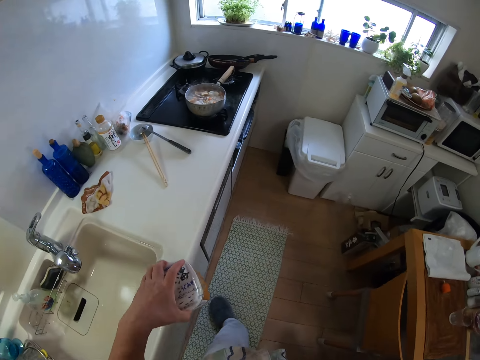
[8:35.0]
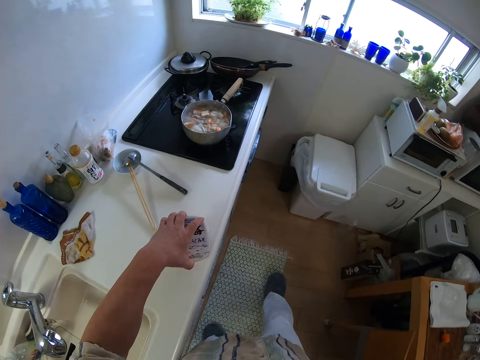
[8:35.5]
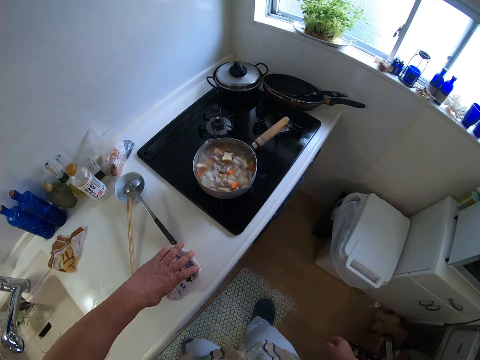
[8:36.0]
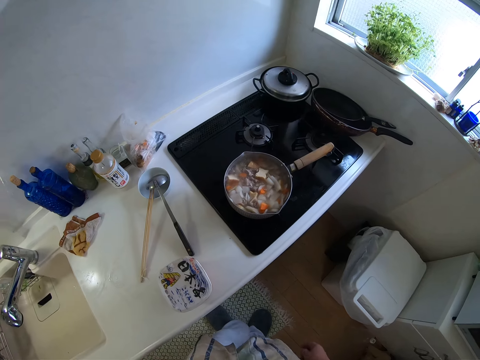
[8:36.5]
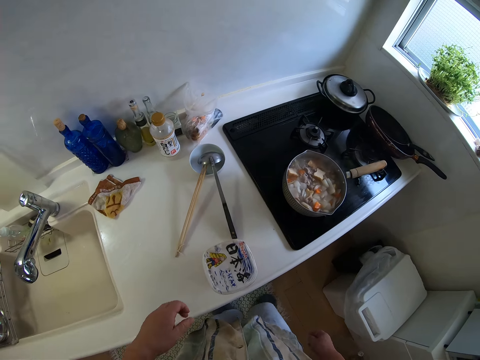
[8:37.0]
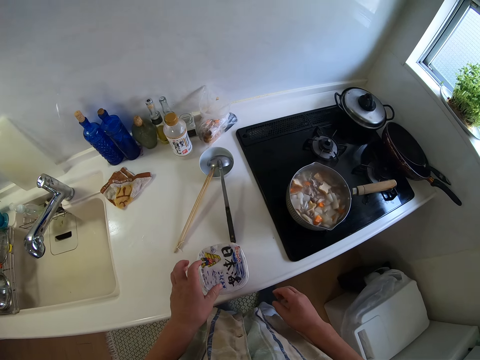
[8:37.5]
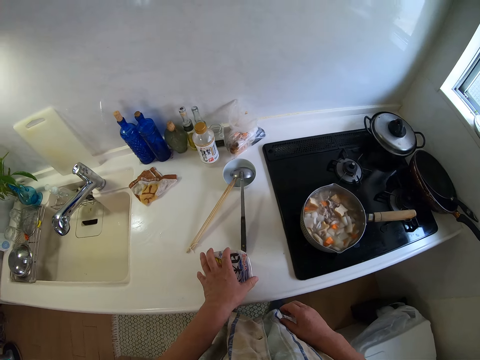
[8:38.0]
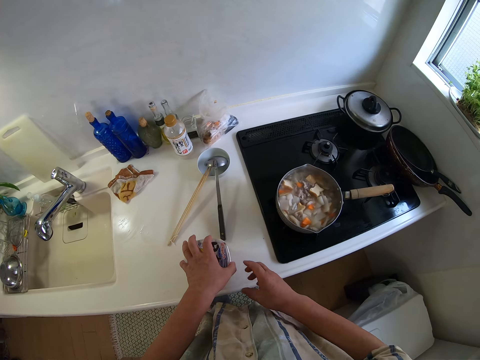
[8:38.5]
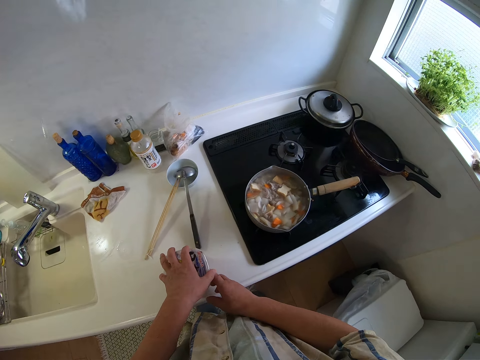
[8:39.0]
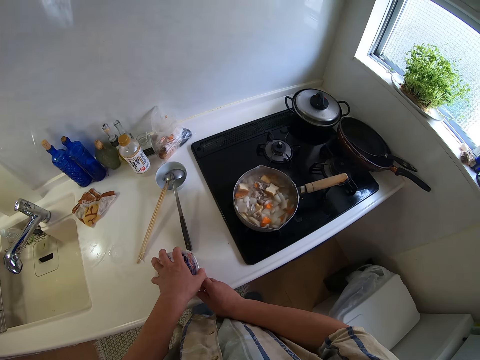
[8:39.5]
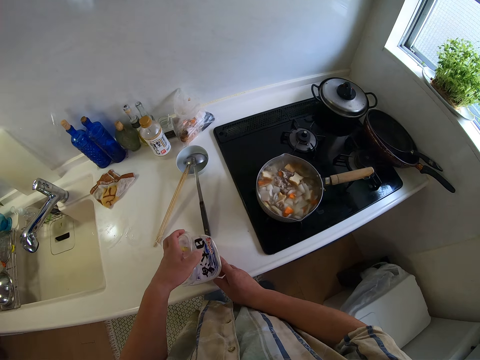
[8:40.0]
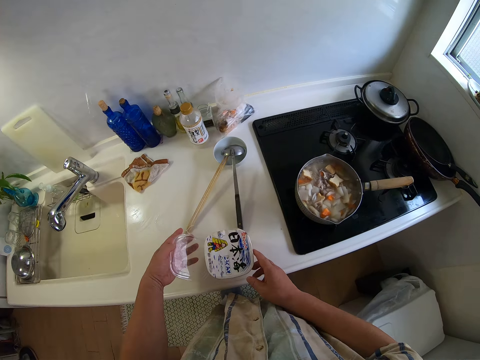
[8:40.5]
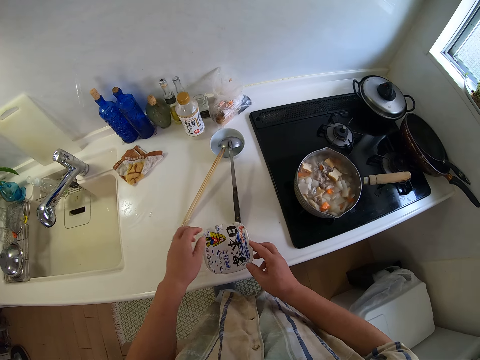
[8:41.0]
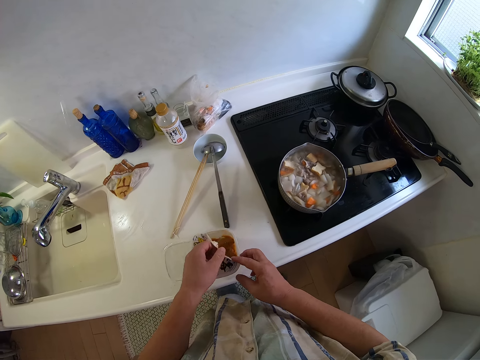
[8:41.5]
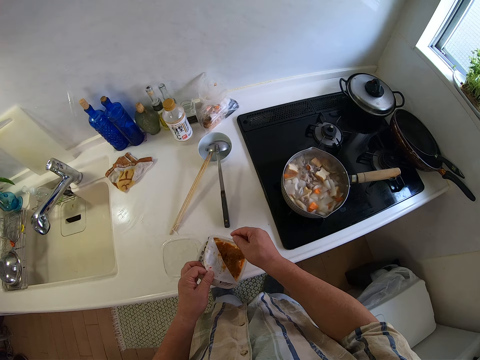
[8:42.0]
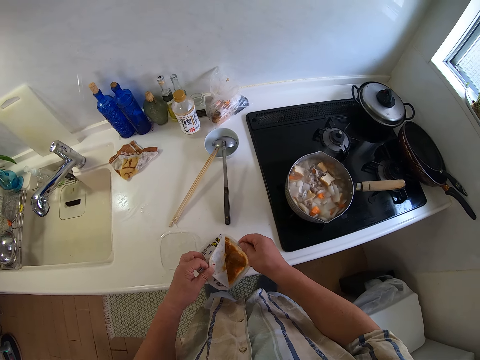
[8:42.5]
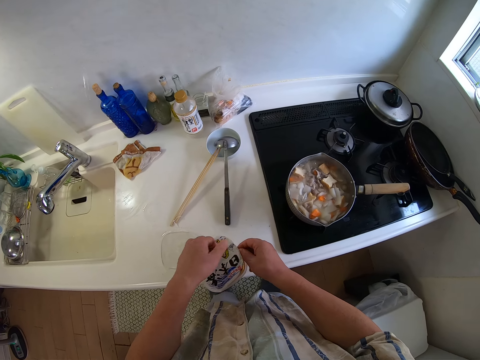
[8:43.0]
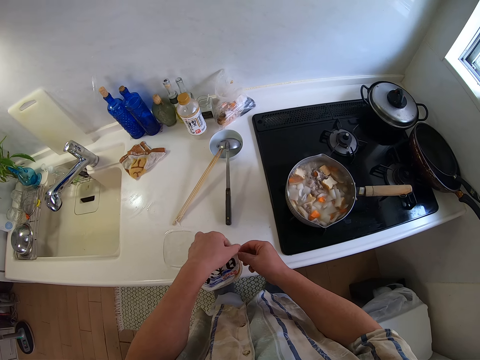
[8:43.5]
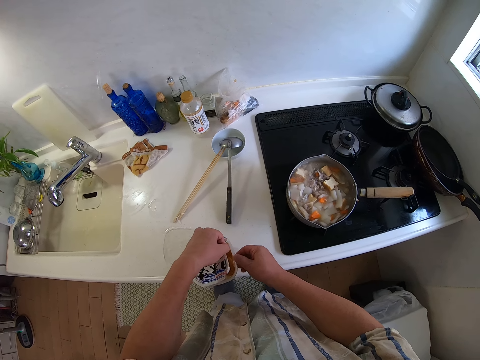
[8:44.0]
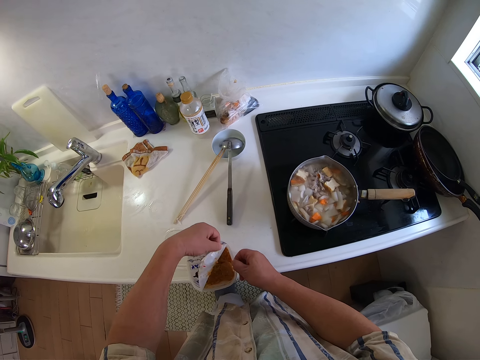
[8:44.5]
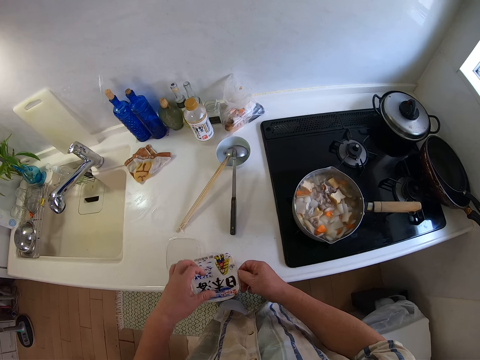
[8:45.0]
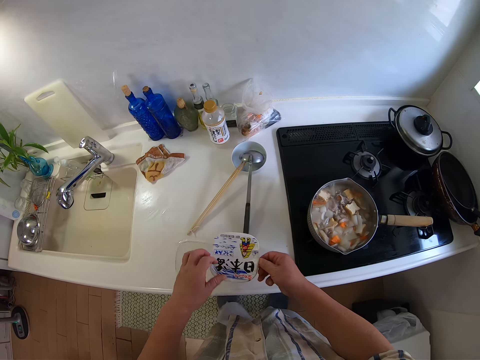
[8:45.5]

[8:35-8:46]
The camera wearer puts the condiments bowl on the table top with his left hand. He opens a cover of the condiments bowl with his left hand. He holds the condiments bowl on the table top with his right hand. He puts the cover of the condiments bowl on the table top with his left hand. He opens a covering of the condiments bowl with his hands.

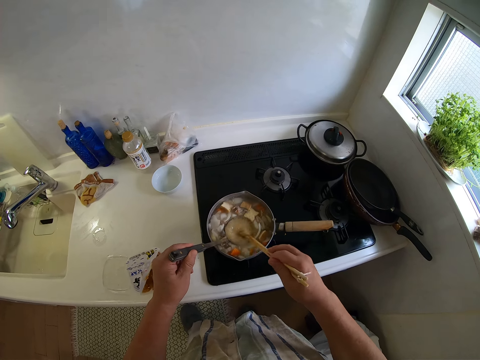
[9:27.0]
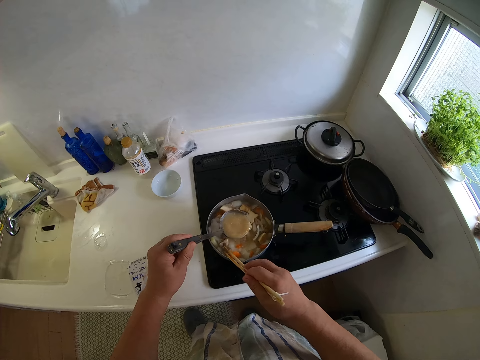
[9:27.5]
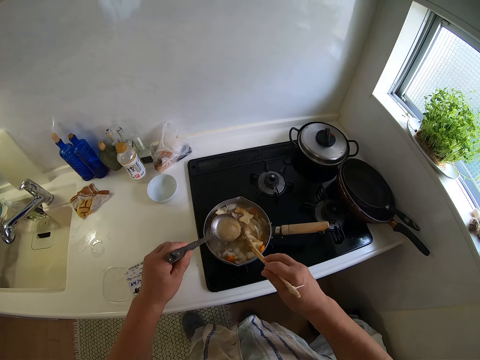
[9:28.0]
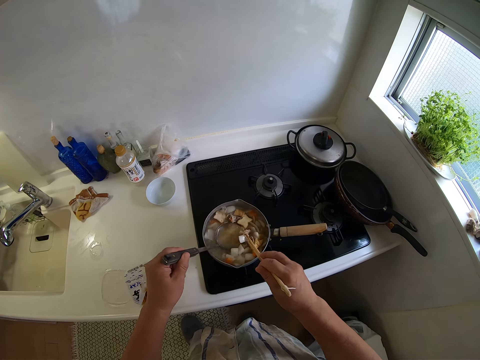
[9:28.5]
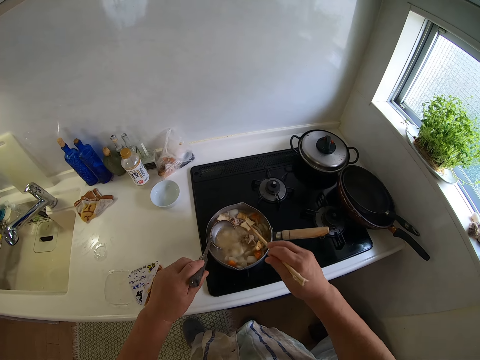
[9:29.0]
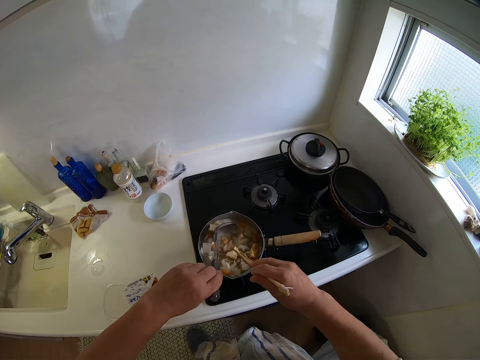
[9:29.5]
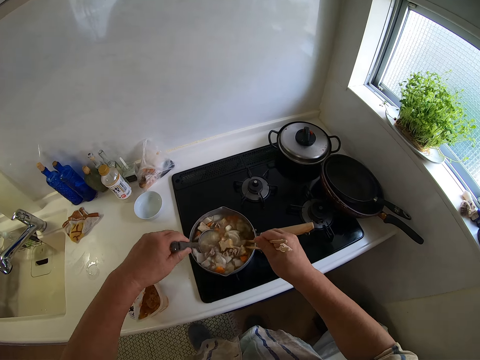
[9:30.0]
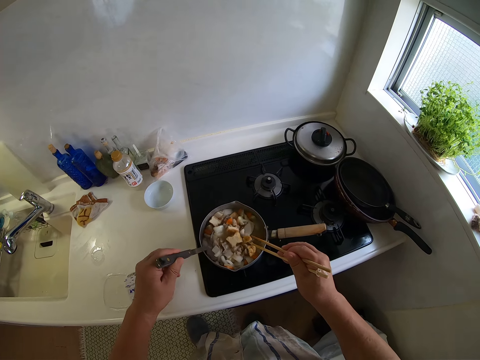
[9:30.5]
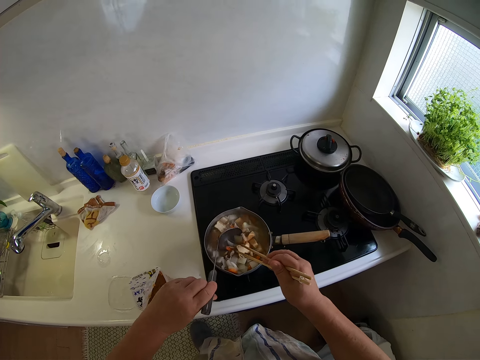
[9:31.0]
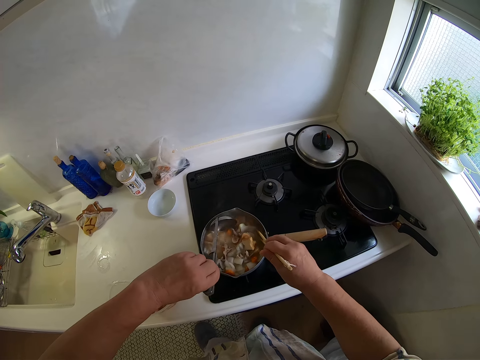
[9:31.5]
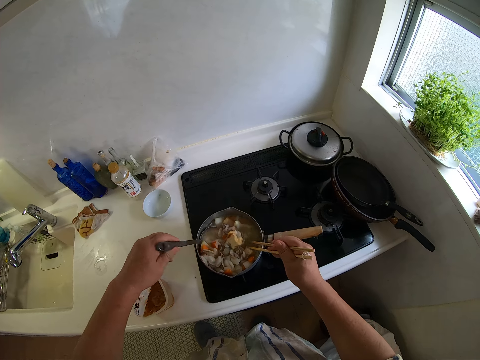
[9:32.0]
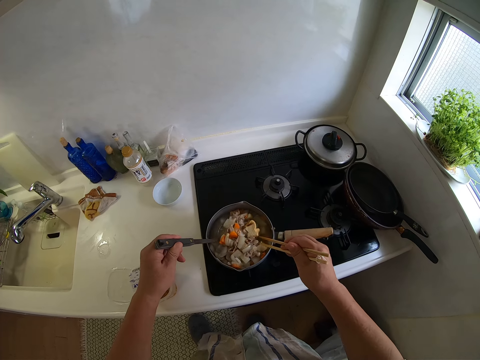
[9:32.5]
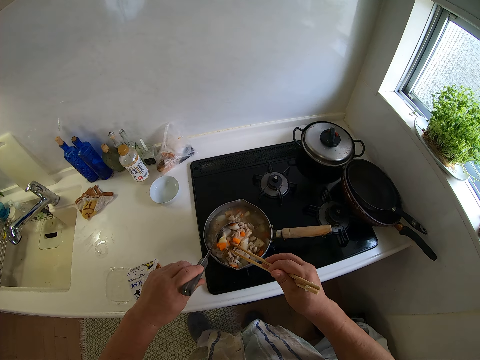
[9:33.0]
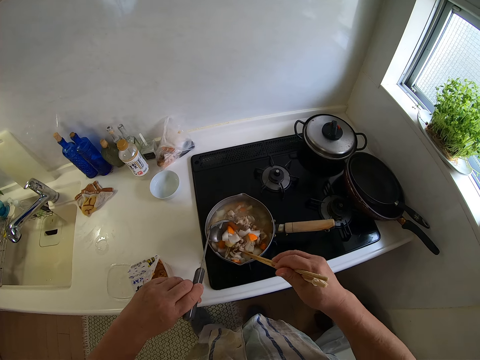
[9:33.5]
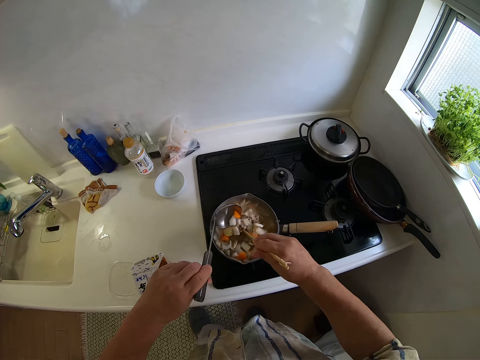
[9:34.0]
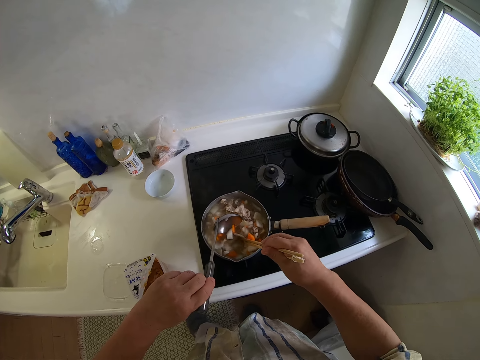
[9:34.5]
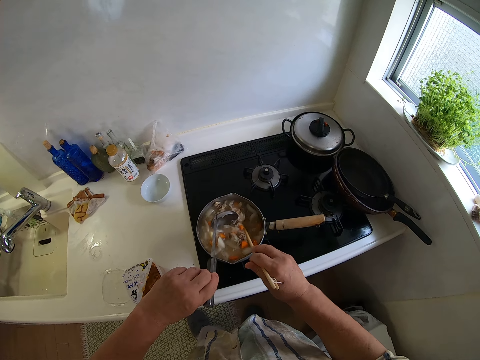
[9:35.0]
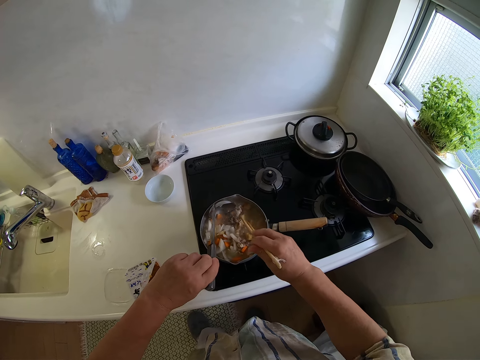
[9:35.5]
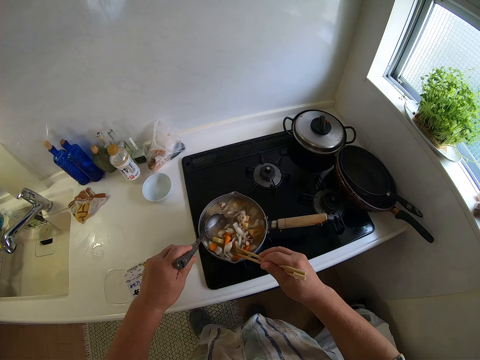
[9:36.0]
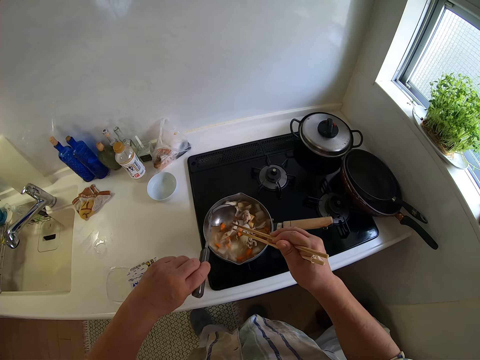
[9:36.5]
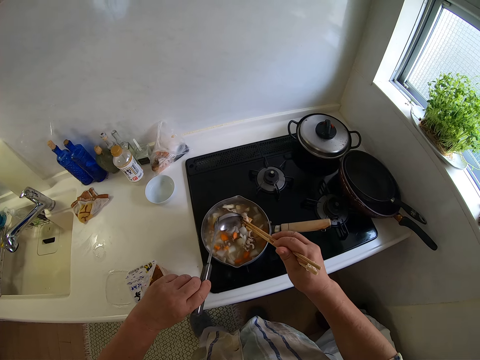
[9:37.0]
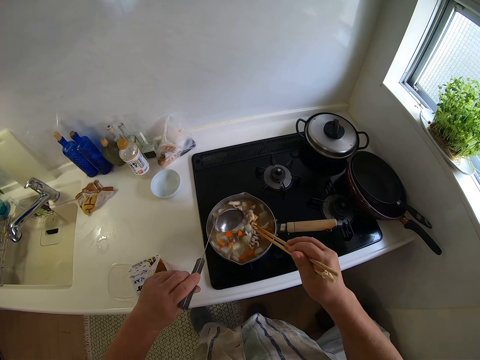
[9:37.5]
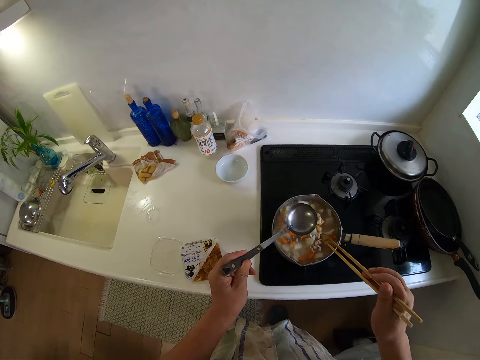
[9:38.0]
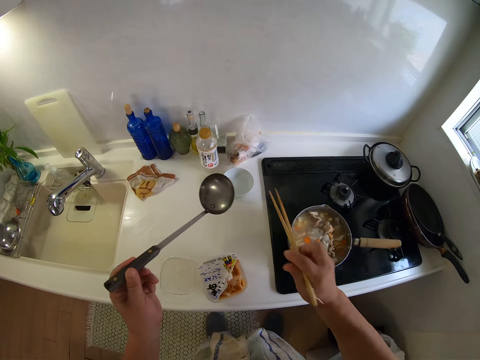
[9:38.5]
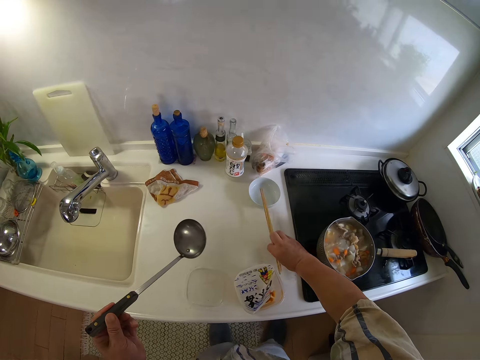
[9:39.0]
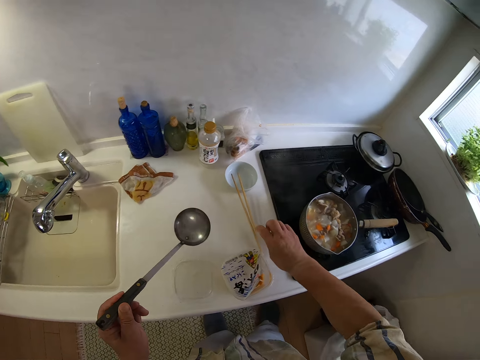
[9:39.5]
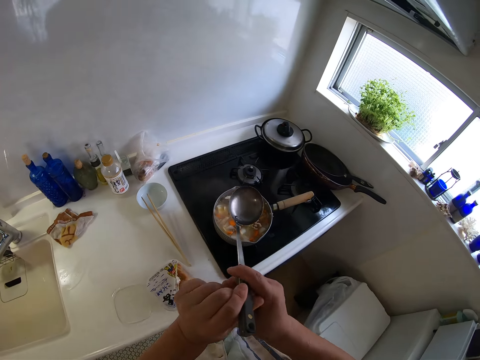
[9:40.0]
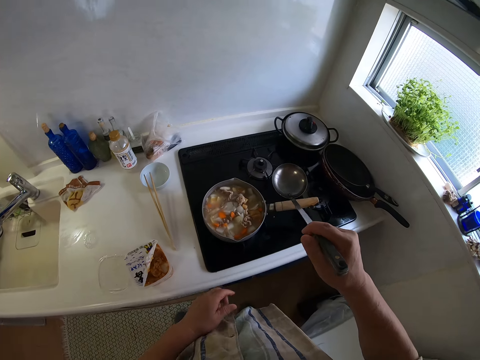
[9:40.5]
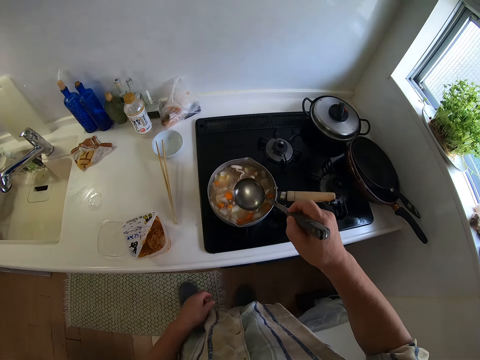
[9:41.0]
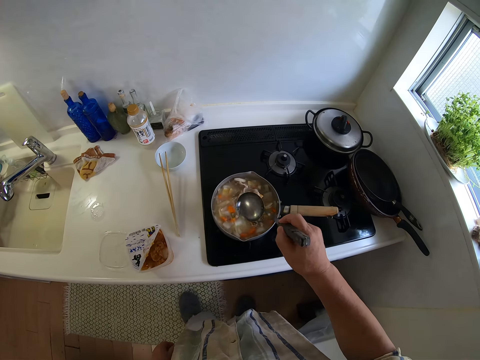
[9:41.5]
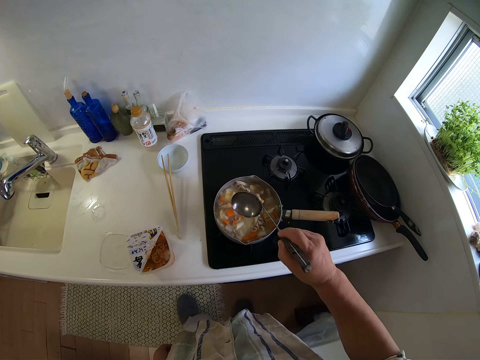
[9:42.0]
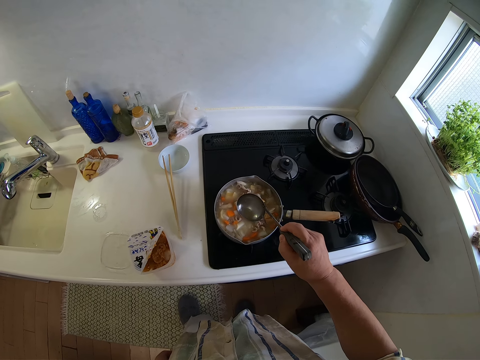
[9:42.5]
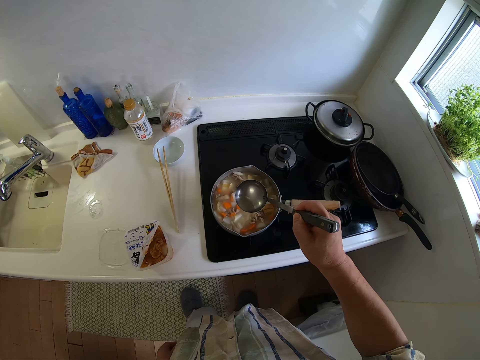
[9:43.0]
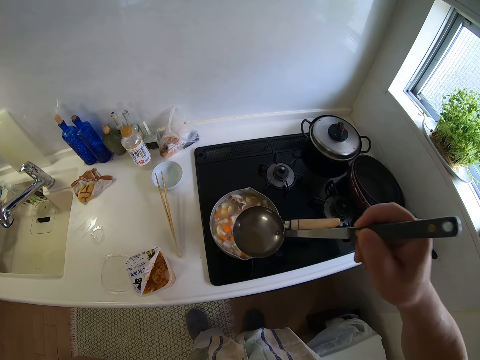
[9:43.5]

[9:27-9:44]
The camera wearer stirs soup in the pot with the spoon and chopsticks in his hands. He stirs the food with the chopstick. He puts the chopsticks in a bowl with his right hand. He passes the spoon to his right hand. He scoops some soup from the pot with the spoon in his right hand.
